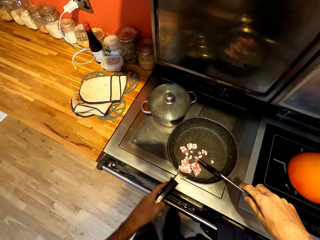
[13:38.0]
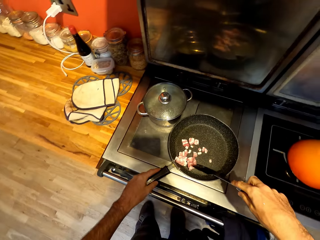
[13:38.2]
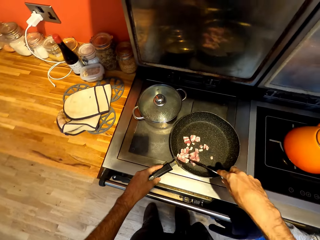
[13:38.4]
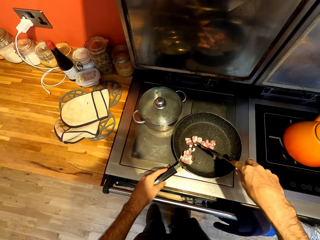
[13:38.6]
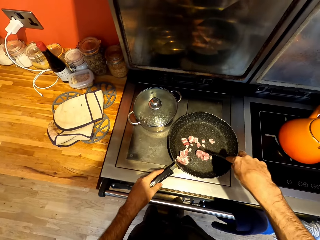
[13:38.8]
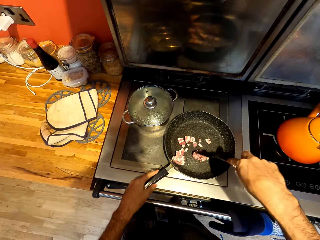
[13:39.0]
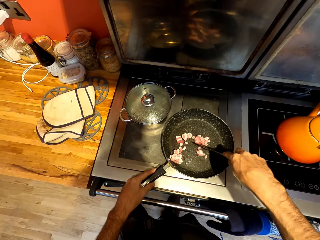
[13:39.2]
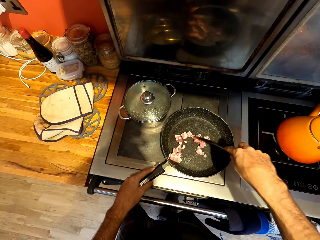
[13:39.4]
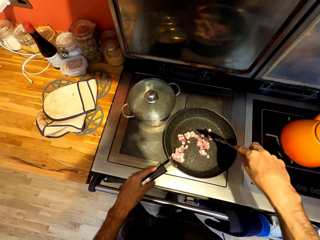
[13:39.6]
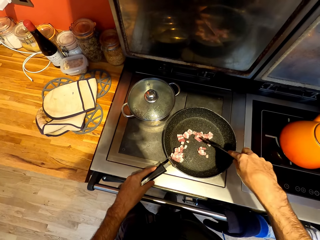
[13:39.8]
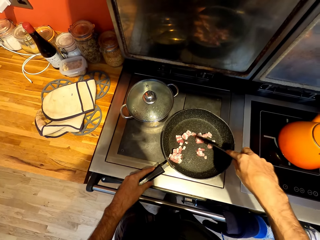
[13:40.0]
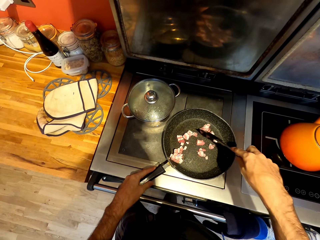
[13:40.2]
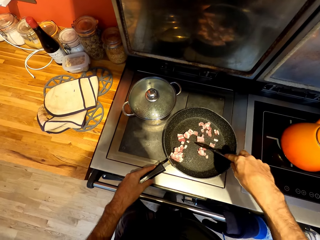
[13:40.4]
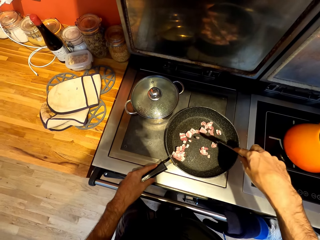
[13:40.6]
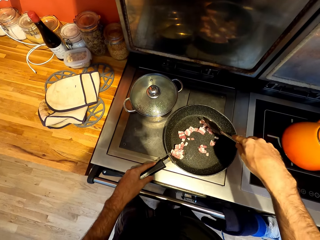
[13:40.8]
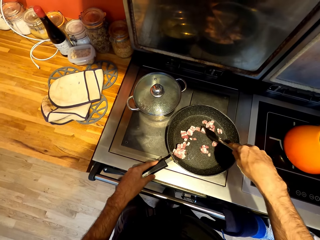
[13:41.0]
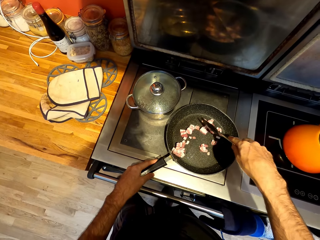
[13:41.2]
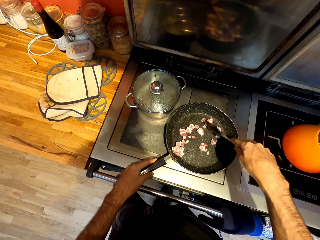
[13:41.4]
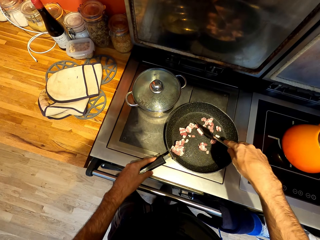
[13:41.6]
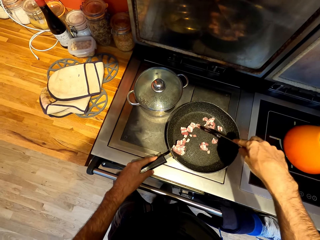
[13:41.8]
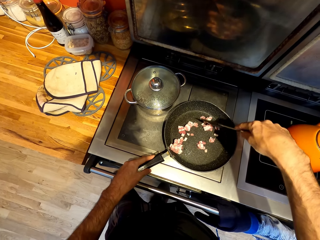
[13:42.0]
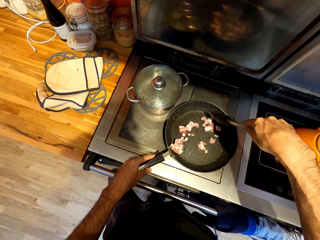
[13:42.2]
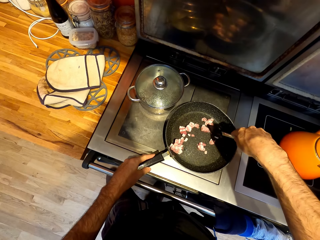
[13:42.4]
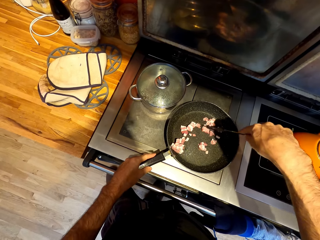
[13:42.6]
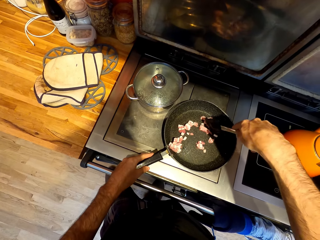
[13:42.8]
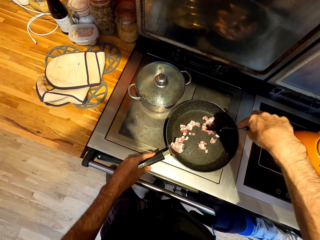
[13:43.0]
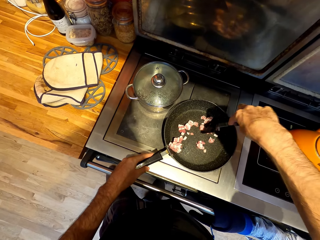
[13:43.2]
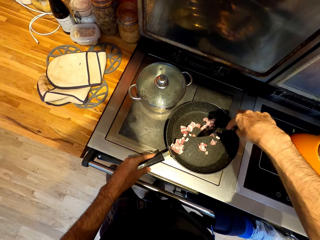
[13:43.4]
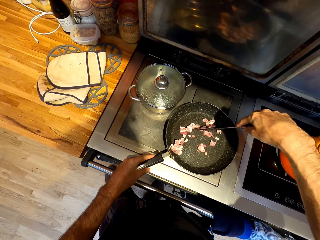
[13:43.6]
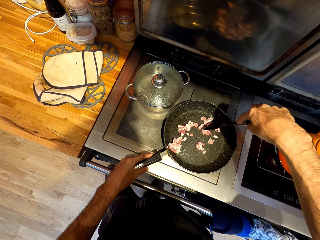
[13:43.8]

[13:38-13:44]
The camera wearer stirs meat on a pan with a spatula.

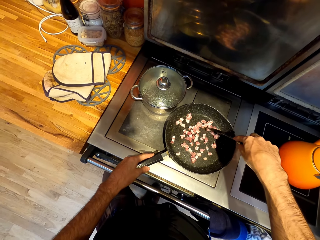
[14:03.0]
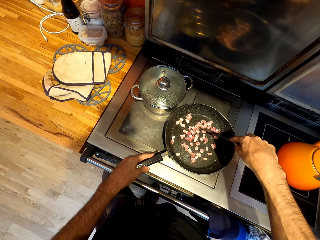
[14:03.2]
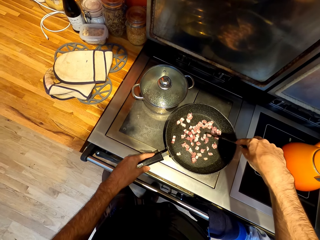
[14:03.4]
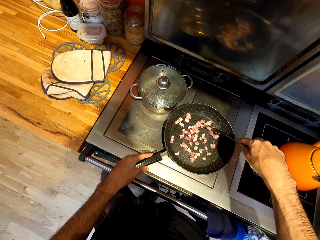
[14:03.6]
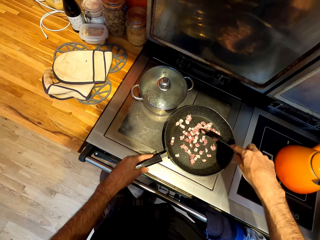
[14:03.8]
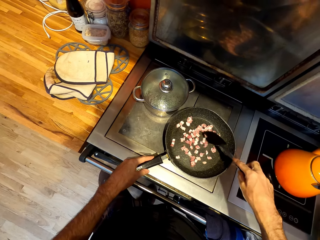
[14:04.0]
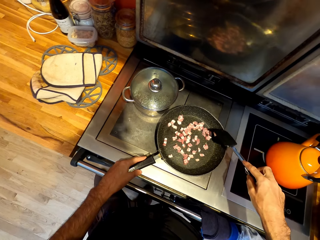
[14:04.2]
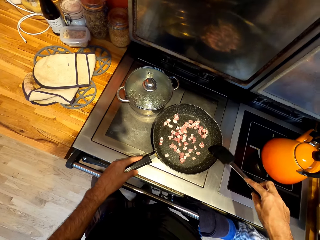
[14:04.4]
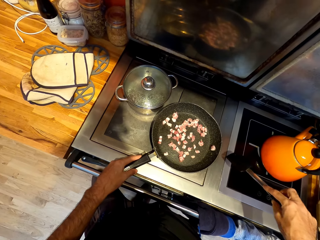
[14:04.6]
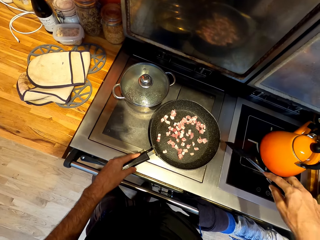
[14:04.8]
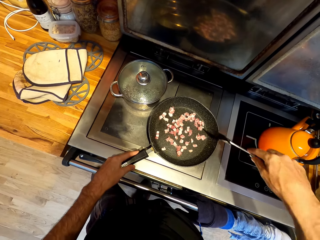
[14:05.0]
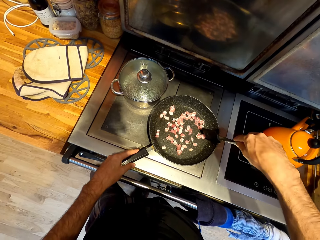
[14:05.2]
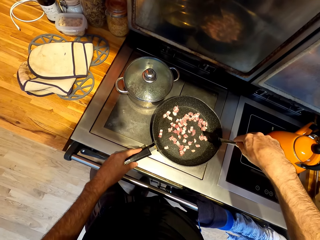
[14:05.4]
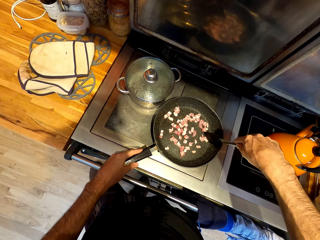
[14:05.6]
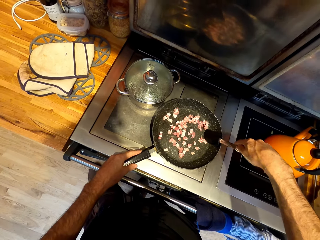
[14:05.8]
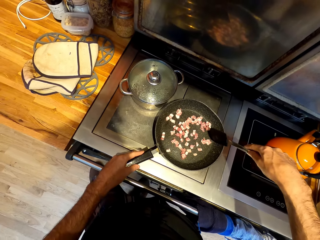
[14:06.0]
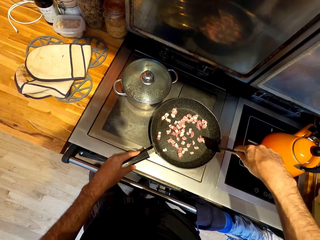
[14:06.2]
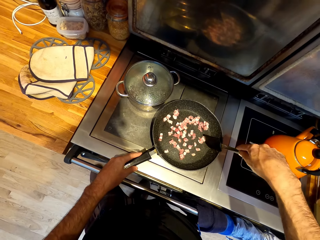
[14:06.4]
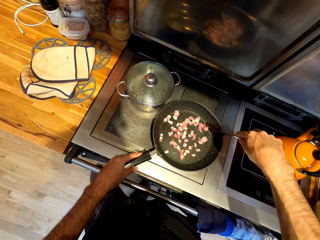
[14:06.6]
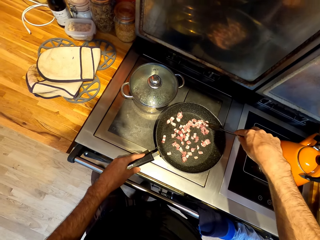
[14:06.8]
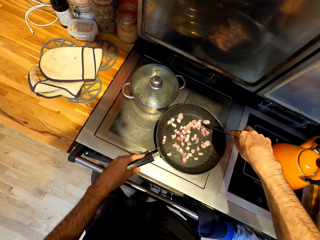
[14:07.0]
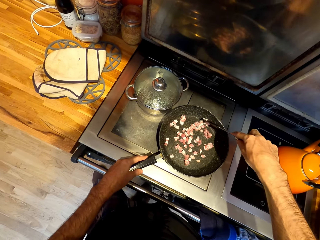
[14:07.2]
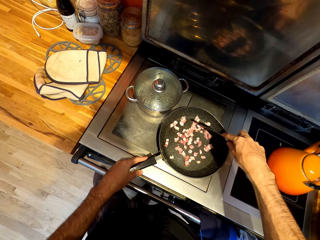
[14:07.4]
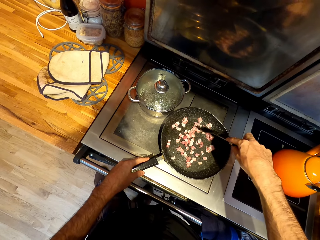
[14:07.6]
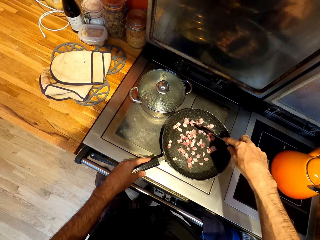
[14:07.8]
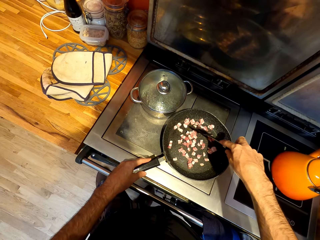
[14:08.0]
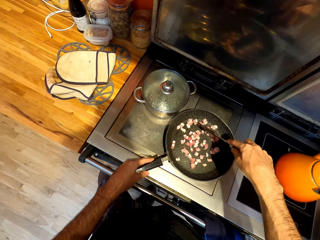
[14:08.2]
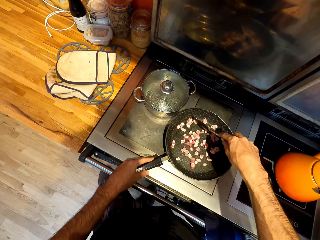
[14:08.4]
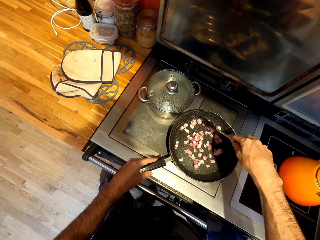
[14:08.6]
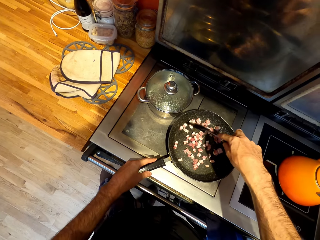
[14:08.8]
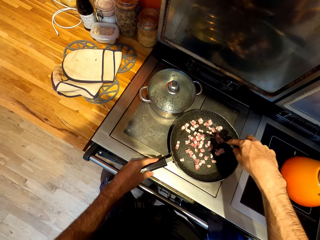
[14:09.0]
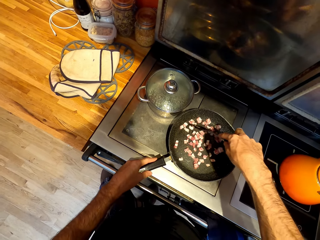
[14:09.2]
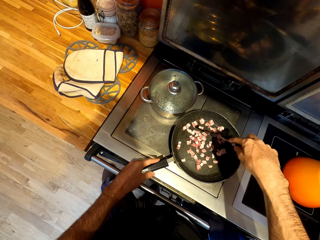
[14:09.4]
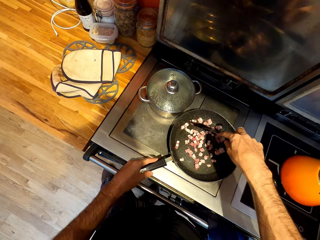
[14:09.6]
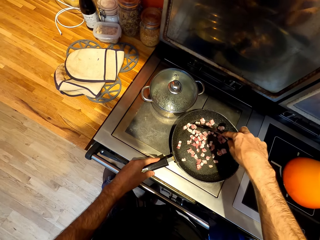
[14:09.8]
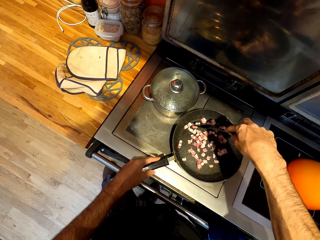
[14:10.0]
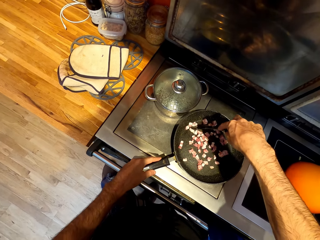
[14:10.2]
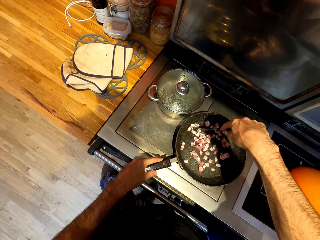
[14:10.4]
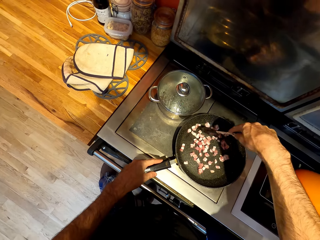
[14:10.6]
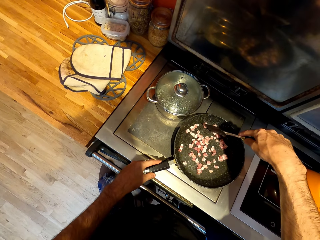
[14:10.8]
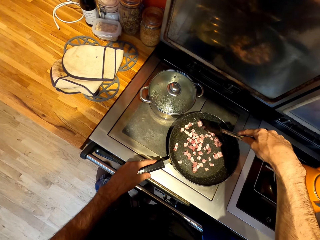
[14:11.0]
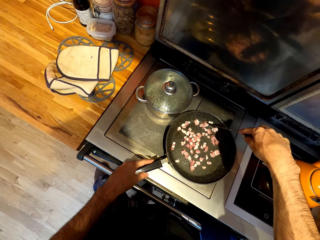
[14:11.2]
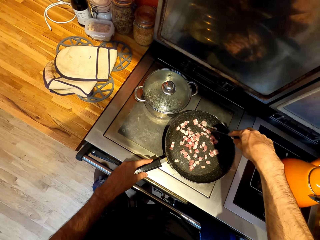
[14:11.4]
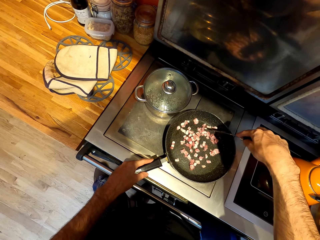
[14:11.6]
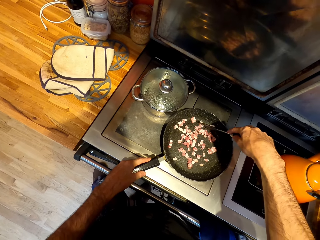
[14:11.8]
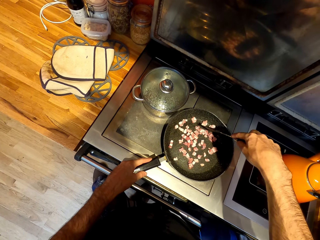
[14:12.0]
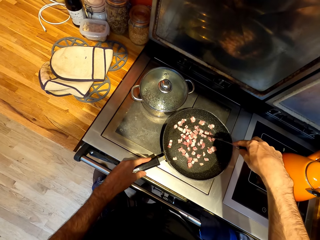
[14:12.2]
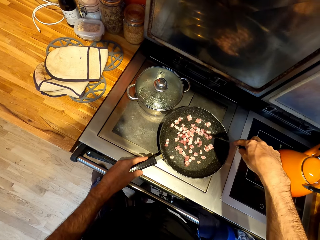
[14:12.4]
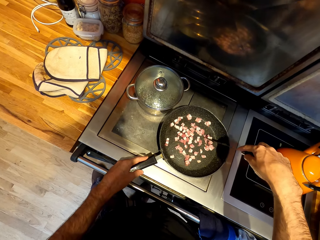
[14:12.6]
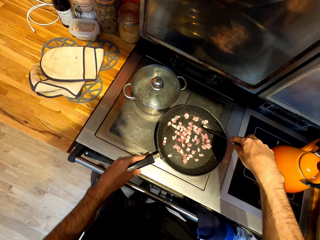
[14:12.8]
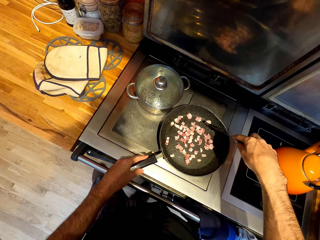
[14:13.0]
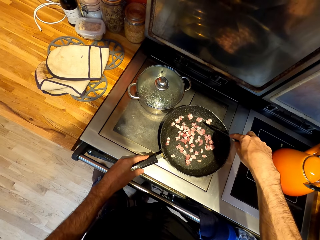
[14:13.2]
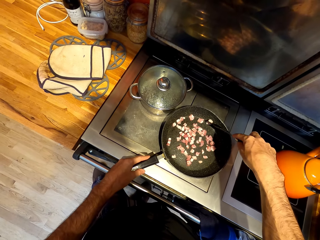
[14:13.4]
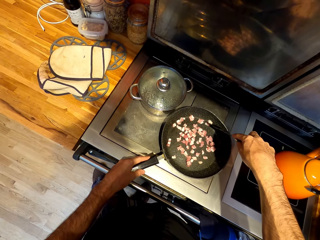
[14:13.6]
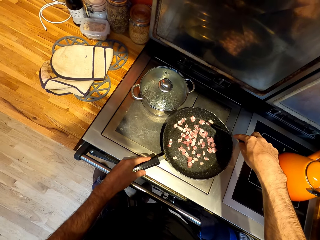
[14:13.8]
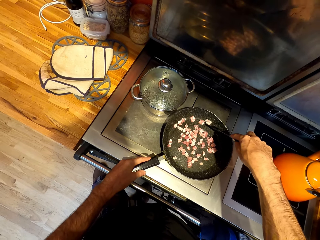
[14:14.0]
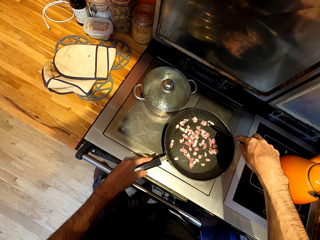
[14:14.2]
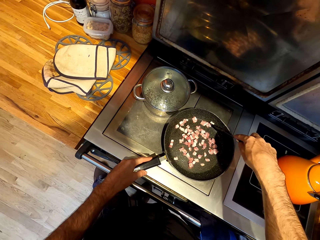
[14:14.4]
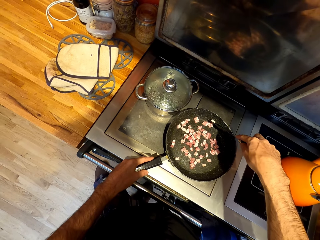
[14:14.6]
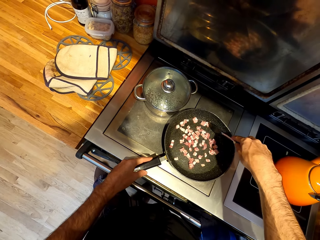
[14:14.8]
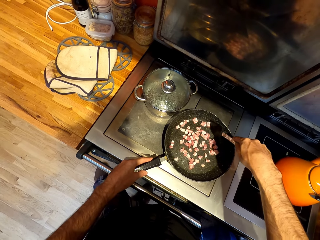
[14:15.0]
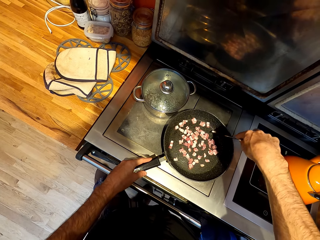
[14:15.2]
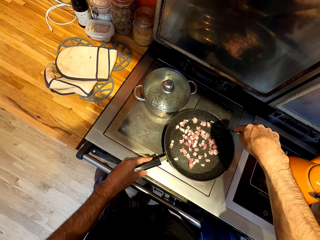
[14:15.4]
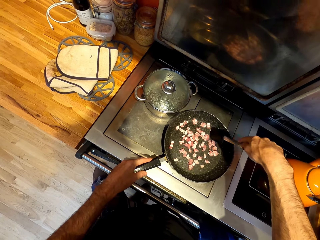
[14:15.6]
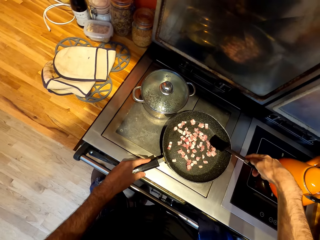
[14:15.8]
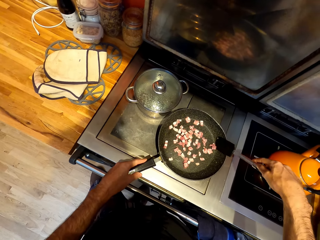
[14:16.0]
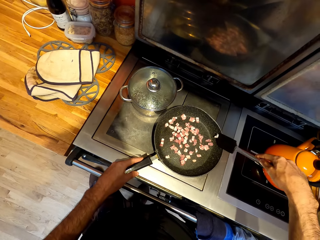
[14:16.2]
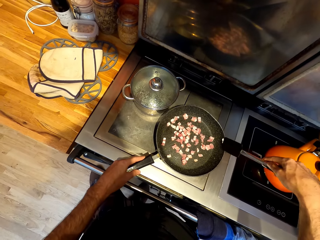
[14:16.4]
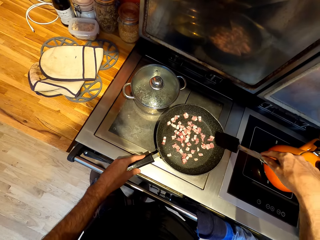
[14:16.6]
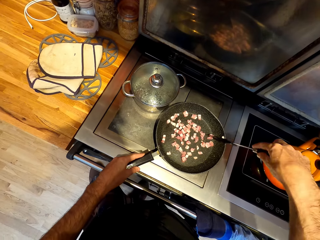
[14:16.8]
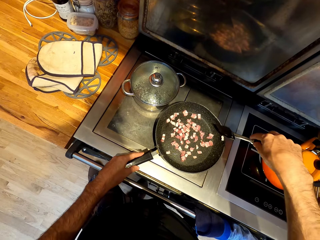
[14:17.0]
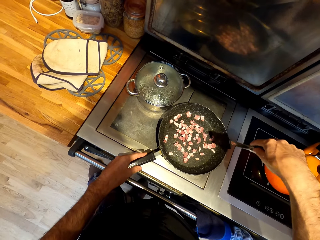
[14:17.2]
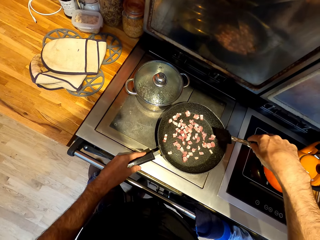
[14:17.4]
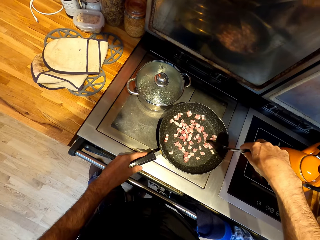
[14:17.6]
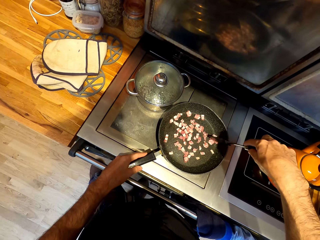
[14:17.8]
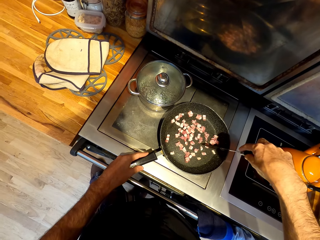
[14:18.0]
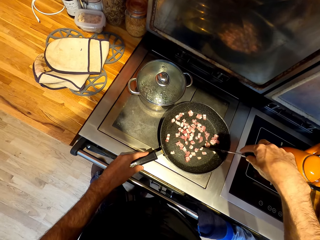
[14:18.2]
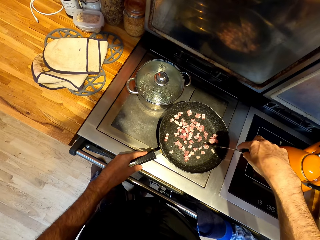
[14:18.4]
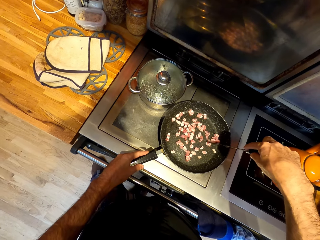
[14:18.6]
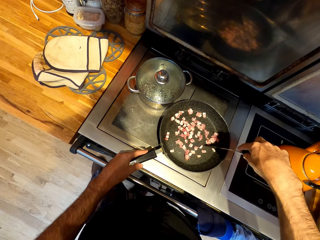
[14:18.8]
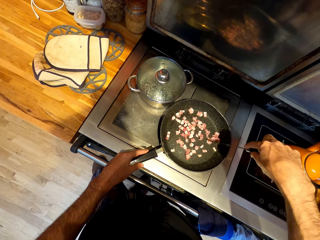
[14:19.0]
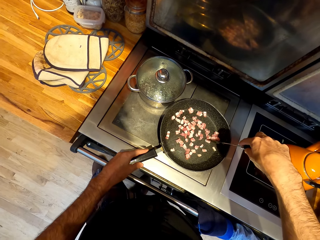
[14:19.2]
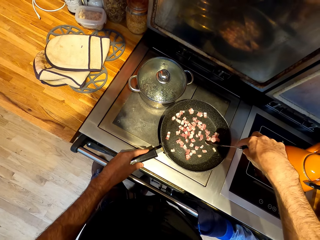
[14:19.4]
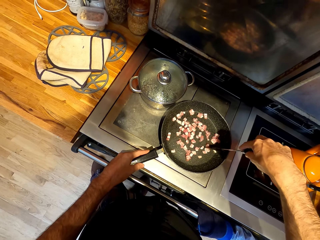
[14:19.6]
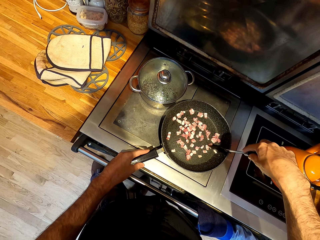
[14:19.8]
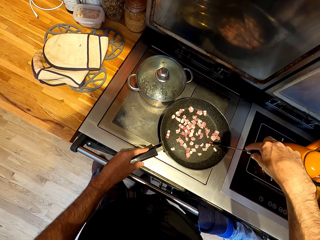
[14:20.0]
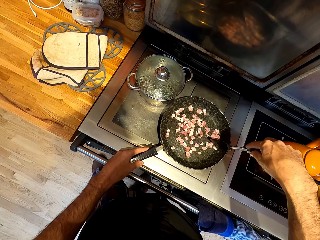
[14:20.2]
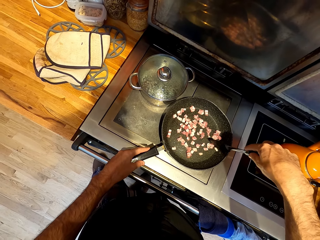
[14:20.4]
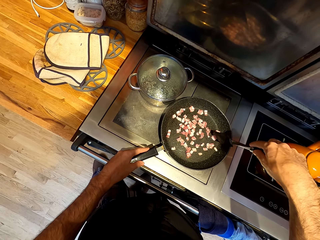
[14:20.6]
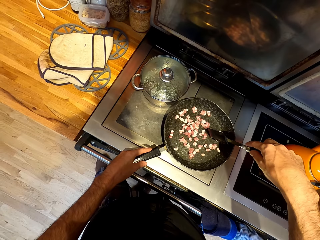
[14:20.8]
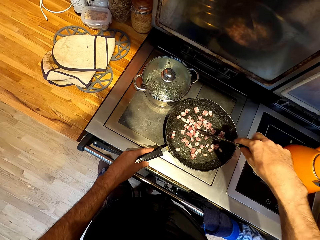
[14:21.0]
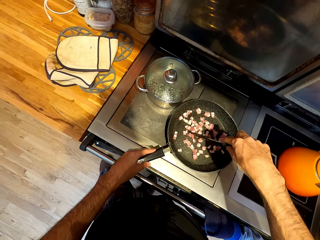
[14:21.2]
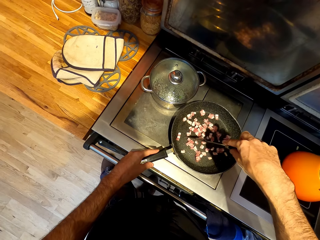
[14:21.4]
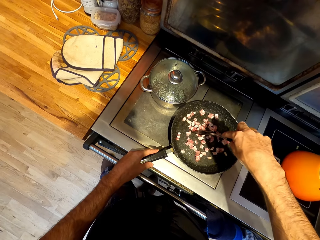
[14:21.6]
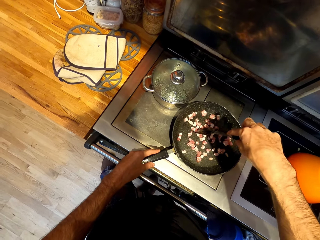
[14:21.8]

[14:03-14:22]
The camera wearer scrapes the meat piece off the spatula. They divide the meat pieces with the spatula. They scrape the meat piece off the spatula. They divide the meat pieces with the spatula.
